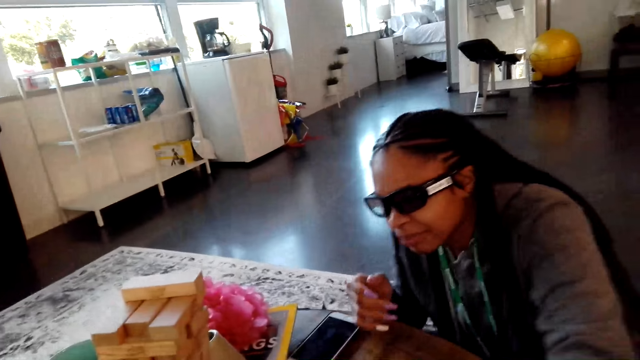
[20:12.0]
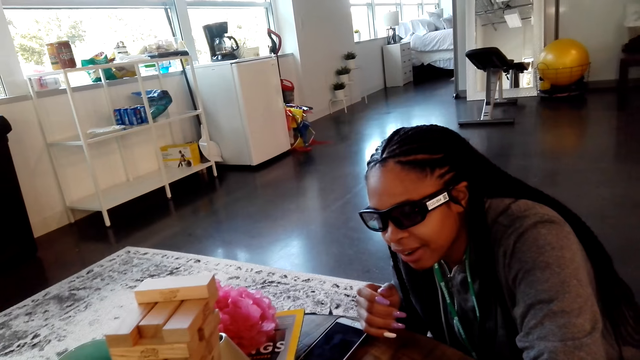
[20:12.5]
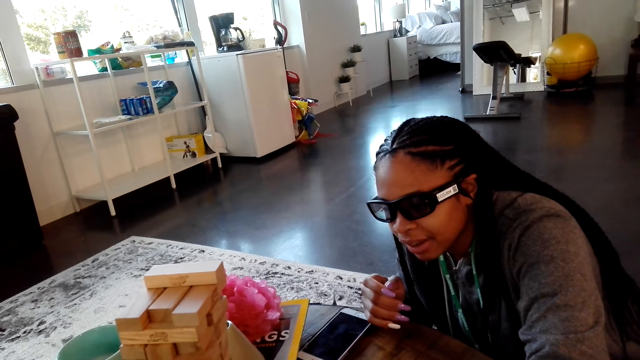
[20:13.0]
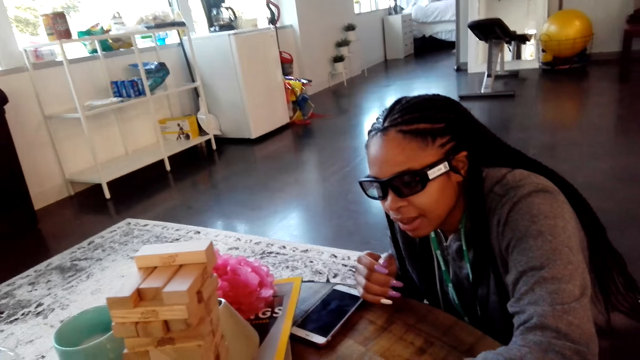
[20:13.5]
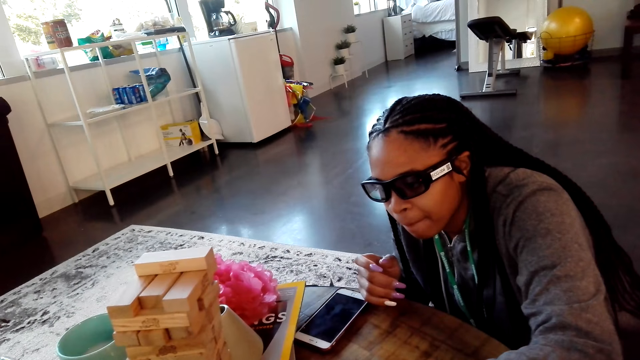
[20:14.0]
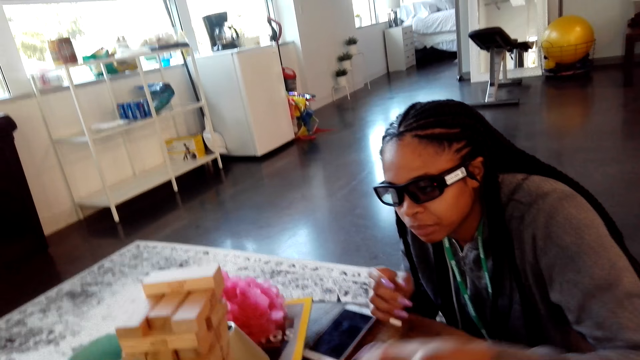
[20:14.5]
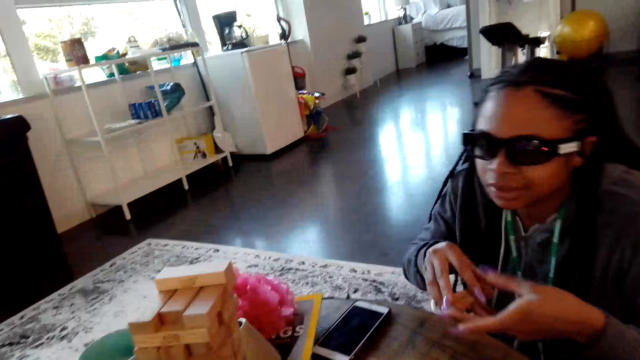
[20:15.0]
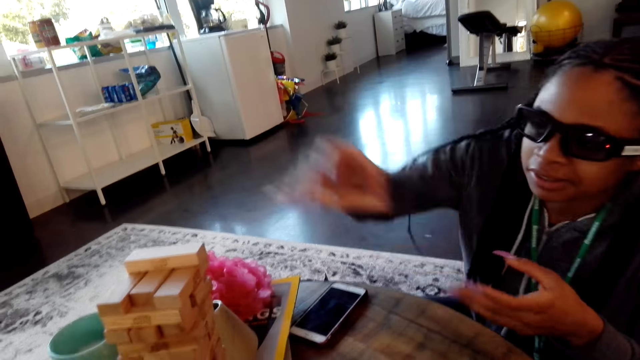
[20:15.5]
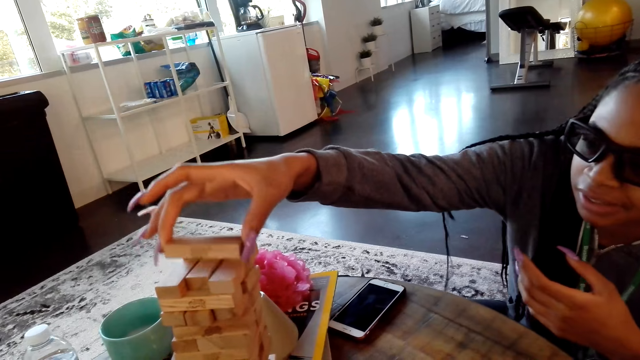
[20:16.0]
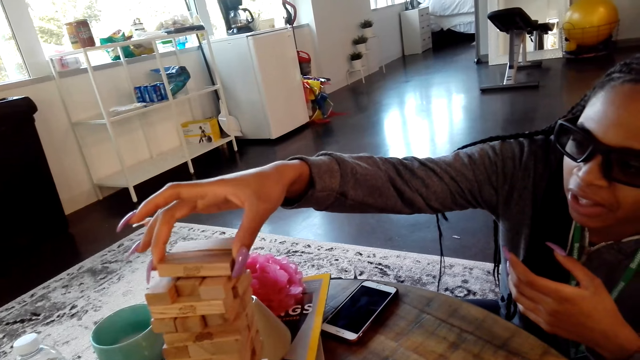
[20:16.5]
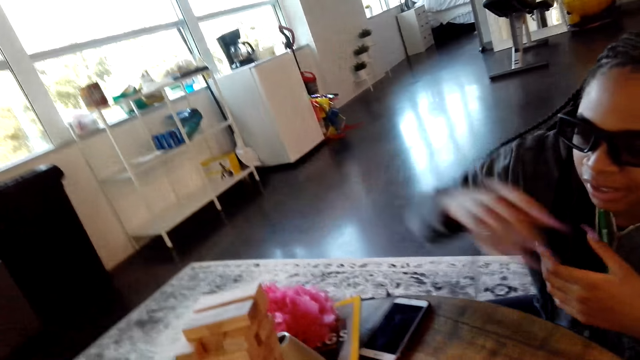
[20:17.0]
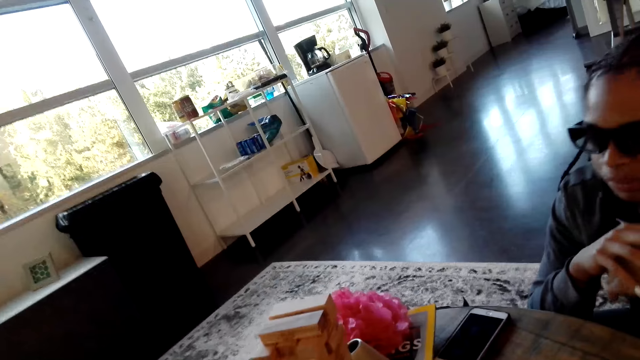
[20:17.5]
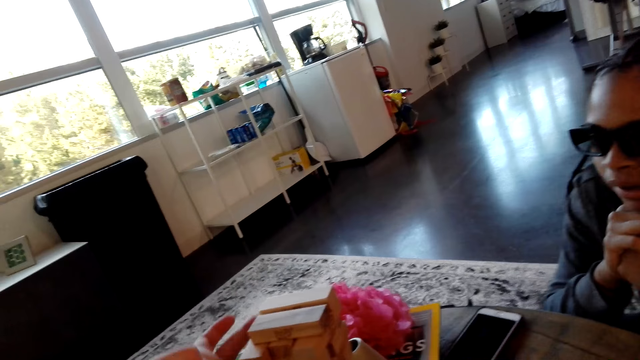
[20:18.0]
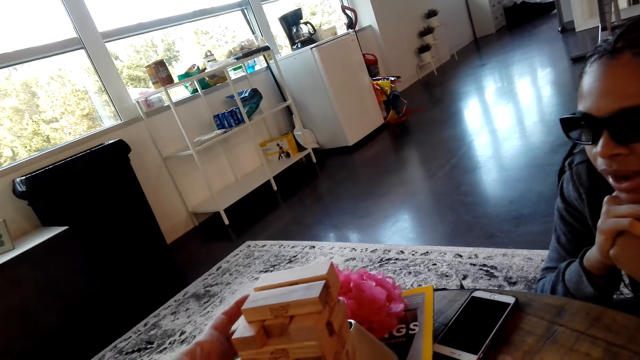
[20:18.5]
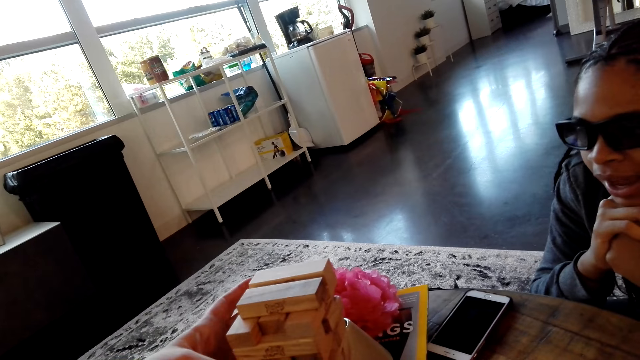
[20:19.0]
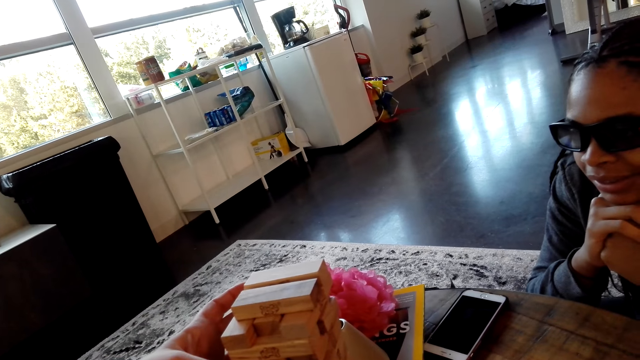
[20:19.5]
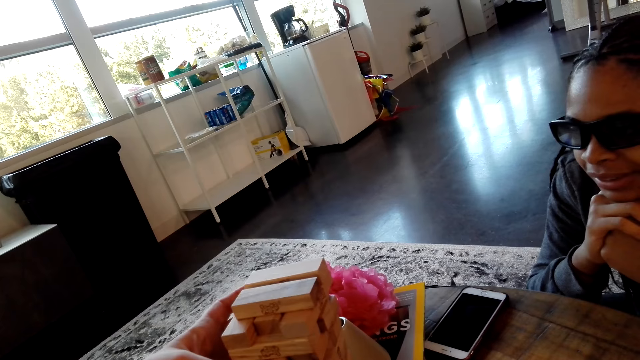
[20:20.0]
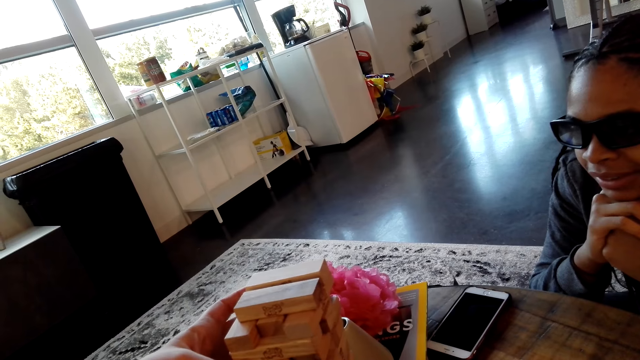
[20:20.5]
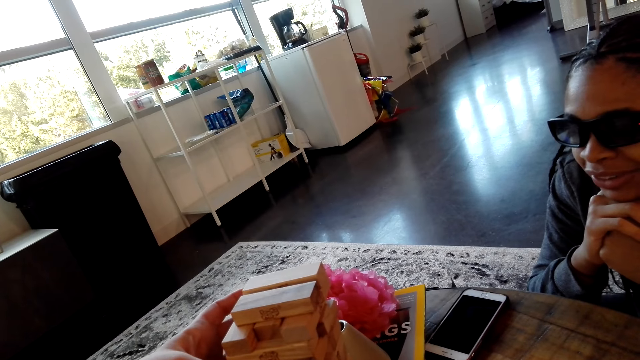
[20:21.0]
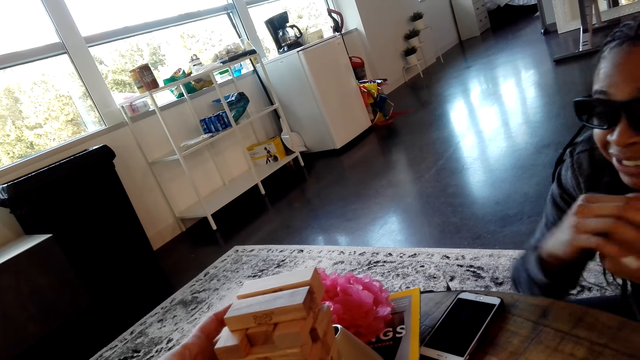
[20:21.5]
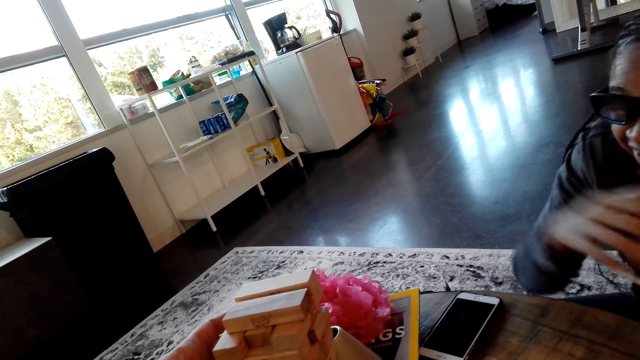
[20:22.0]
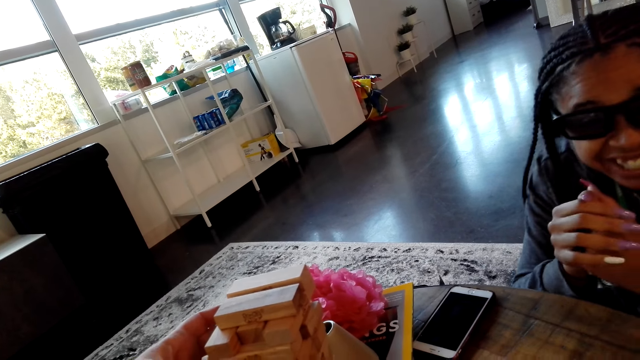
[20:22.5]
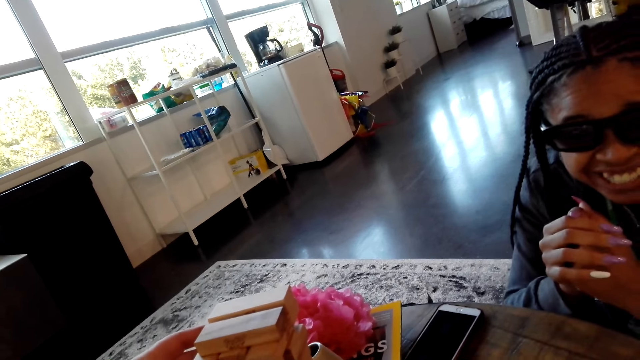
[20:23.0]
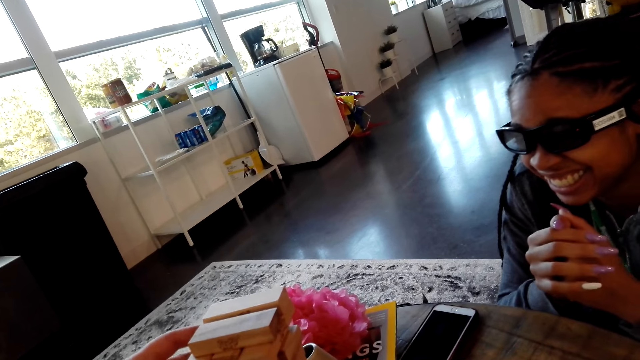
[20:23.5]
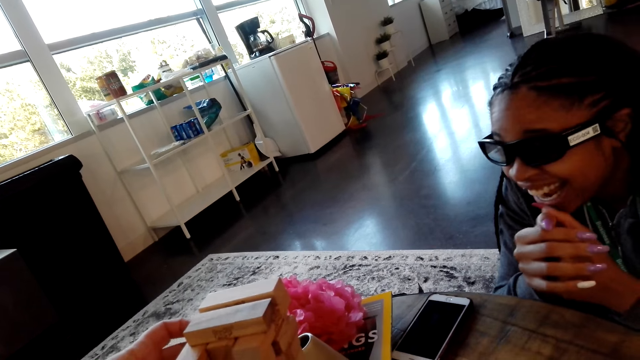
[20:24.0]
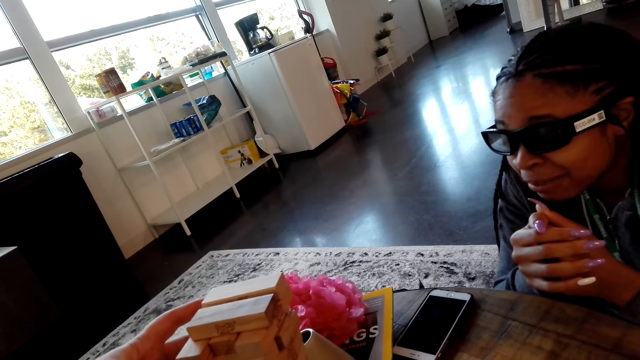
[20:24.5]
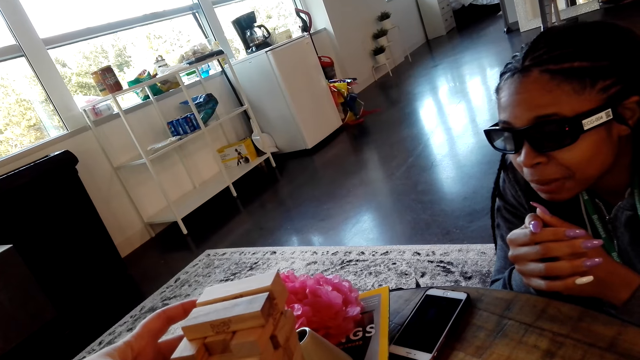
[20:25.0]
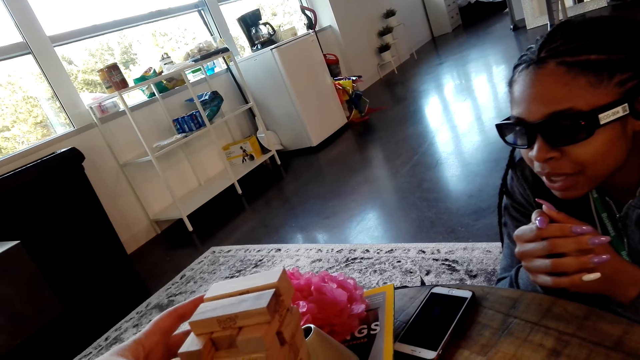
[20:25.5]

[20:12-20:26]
The woman pulls a block from the tower. She places the block on the tower. The camera wearer removes a block. They play the tumbling tower game.

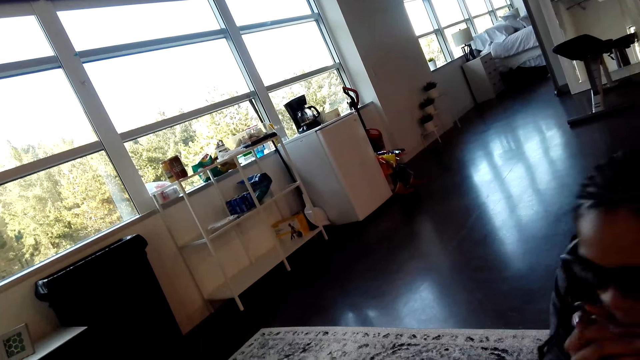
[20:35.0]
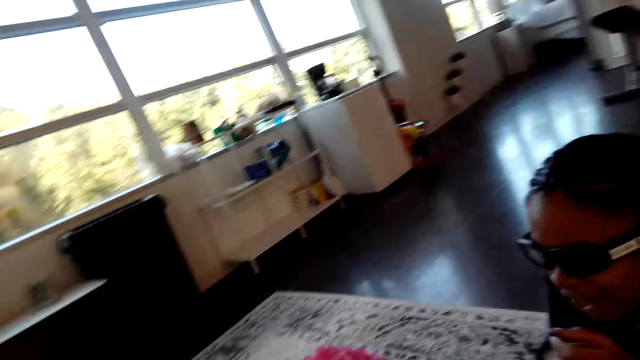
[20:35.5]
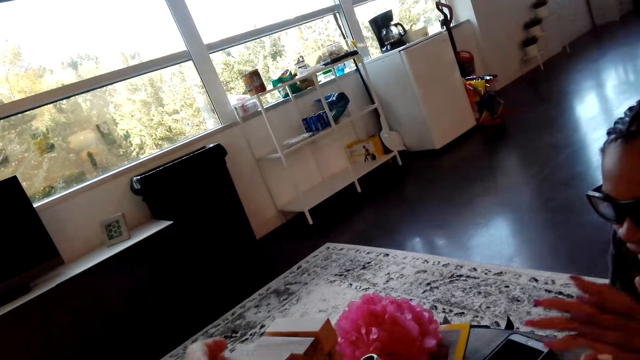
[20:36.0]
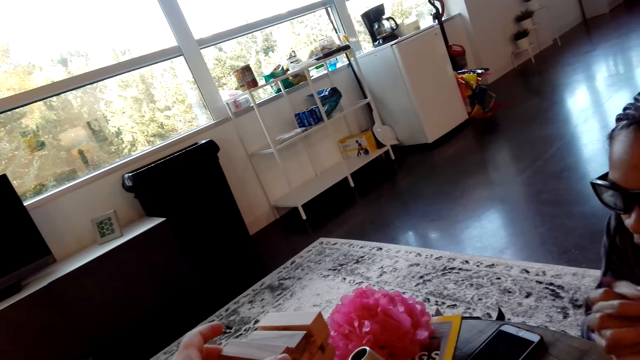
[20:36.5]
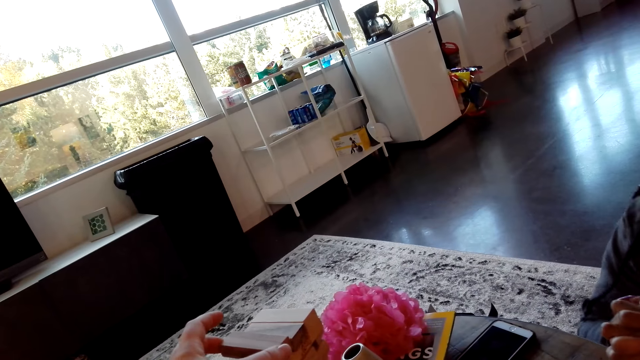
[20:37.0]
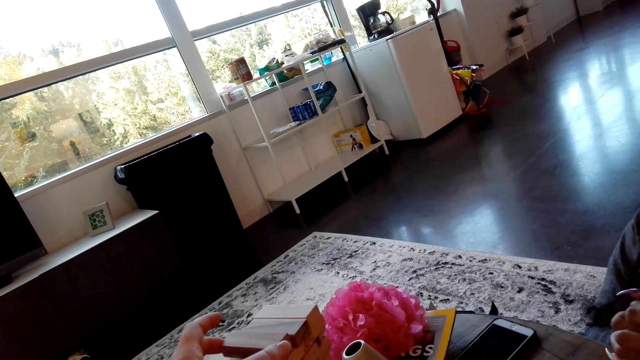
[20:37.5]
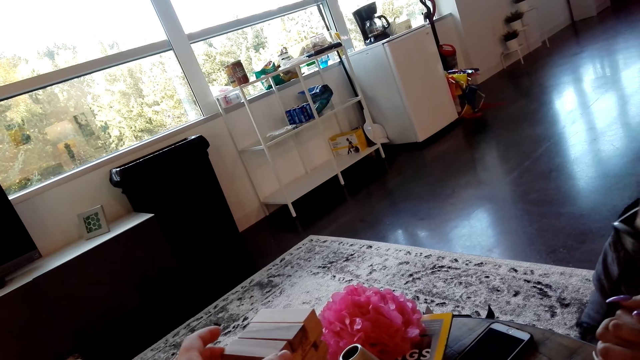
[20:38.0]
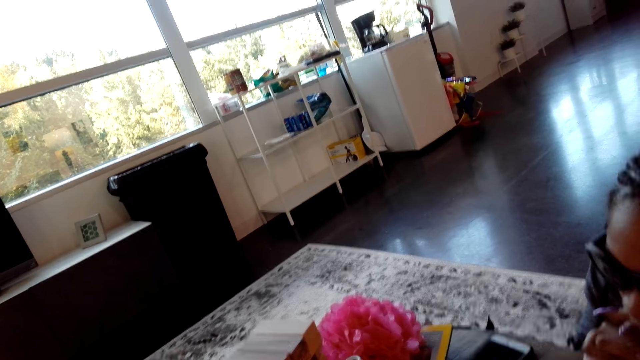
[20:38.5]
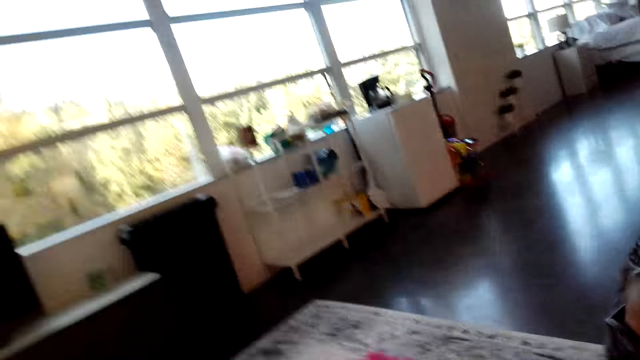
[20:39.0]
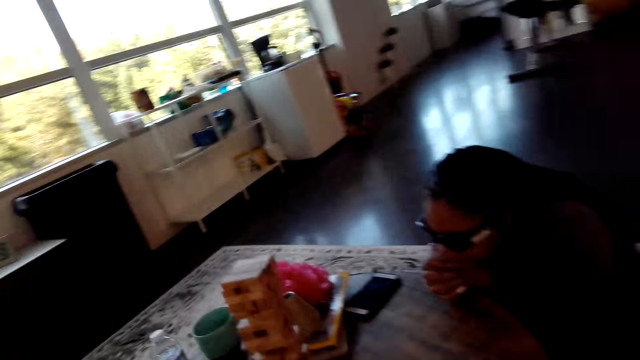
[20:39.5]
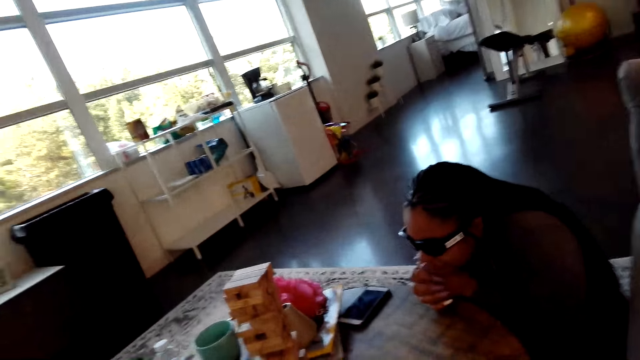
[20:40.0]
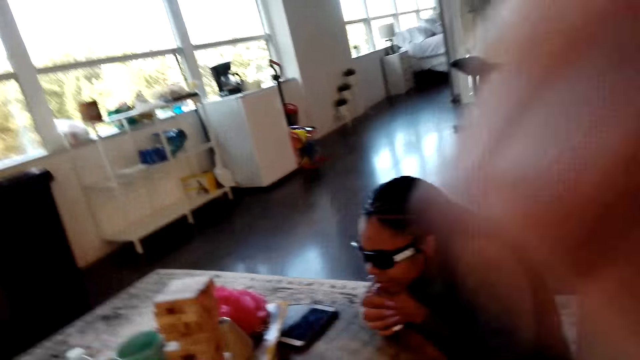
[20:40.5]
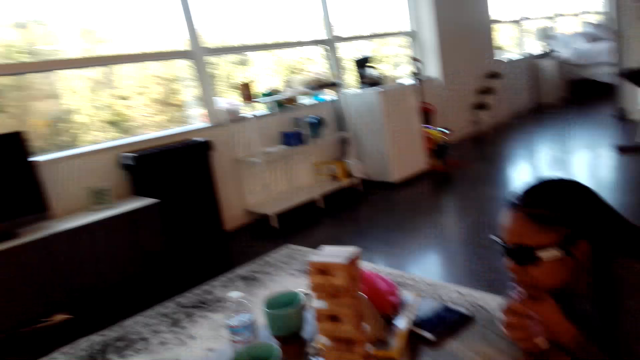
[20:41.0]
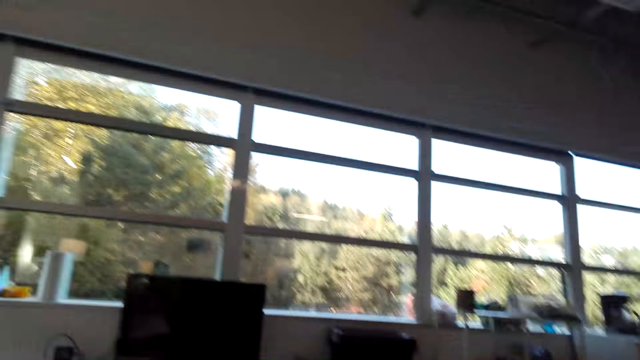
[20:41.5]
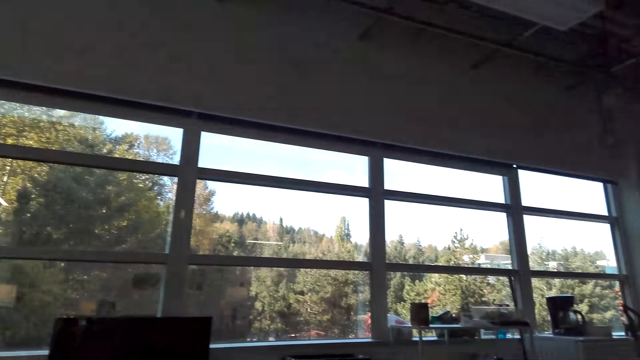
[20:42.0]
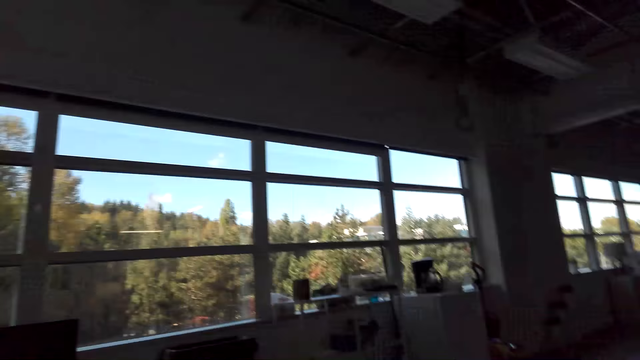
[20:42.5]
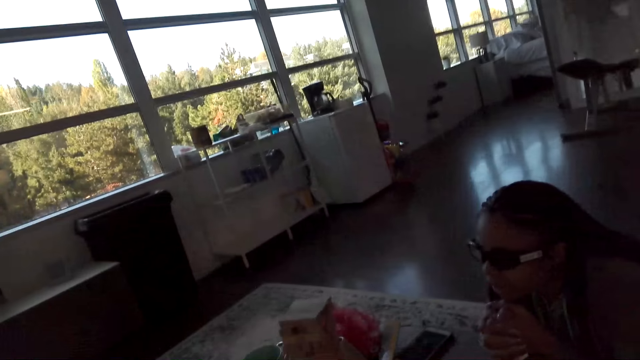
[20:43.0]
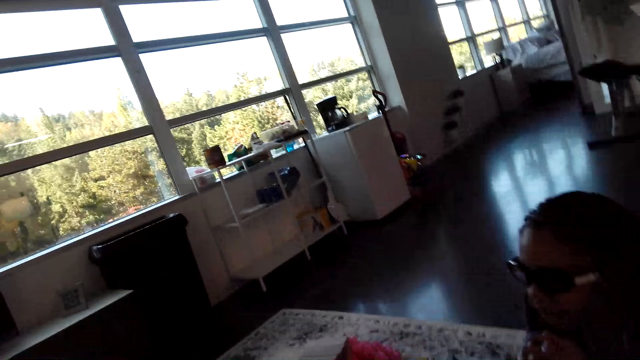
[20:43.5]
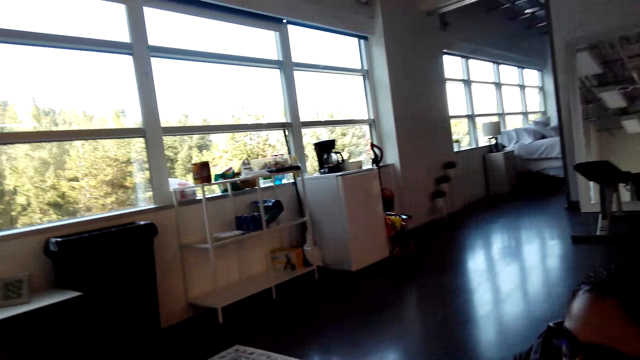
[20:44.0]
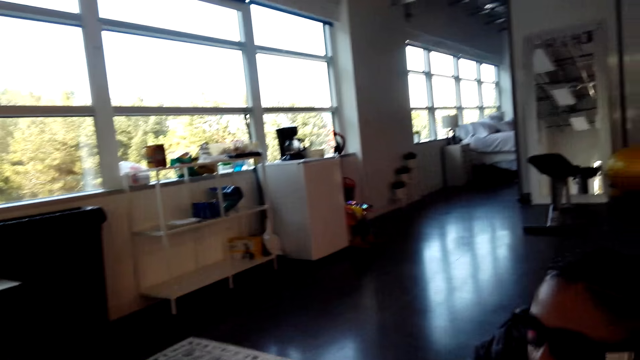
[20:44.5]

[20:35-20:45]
The camera wearer puts a block on top. They look around the house.
